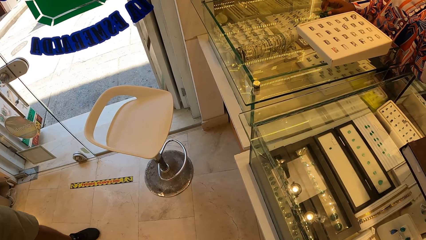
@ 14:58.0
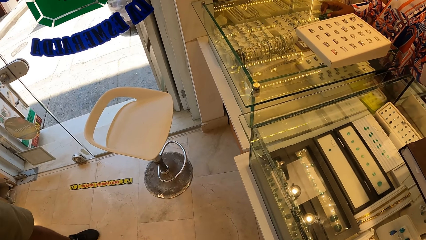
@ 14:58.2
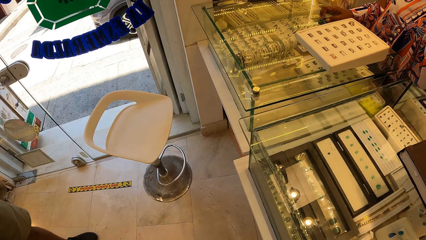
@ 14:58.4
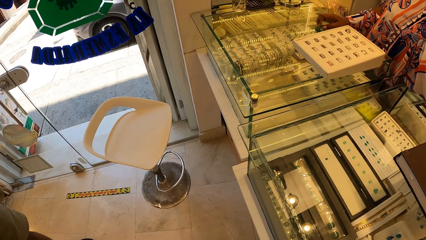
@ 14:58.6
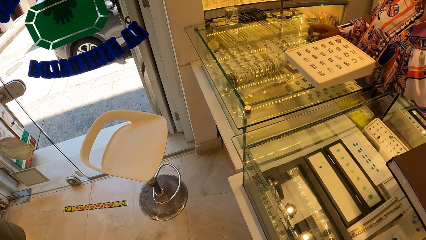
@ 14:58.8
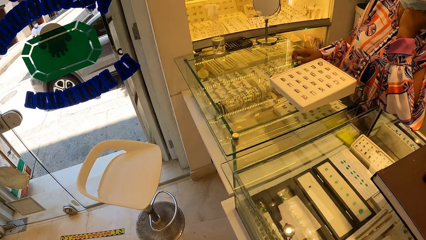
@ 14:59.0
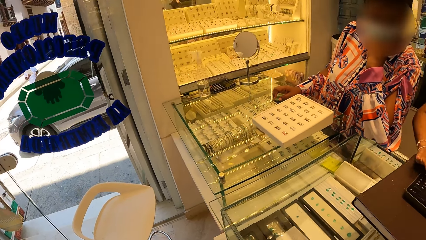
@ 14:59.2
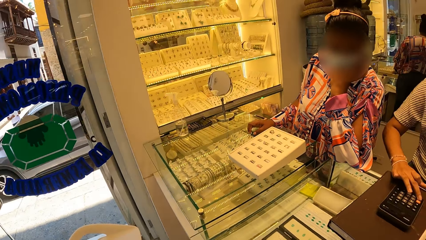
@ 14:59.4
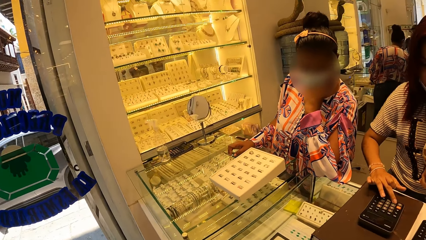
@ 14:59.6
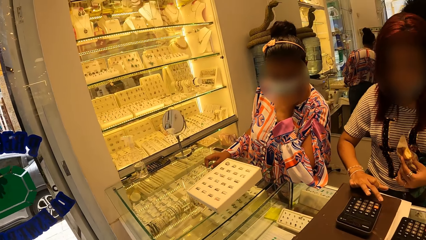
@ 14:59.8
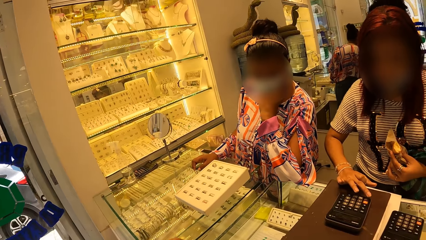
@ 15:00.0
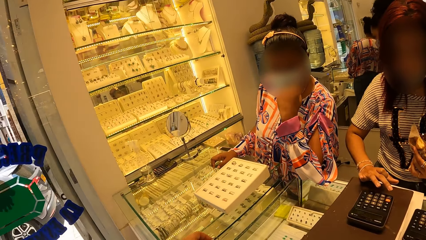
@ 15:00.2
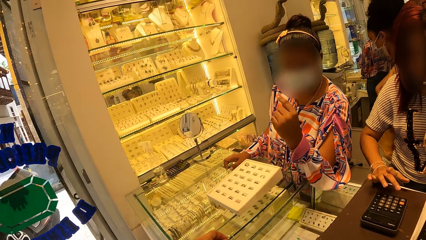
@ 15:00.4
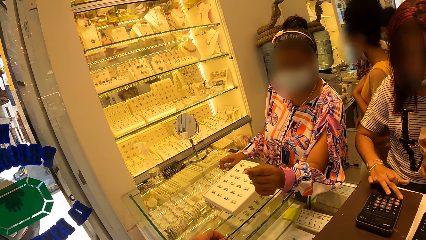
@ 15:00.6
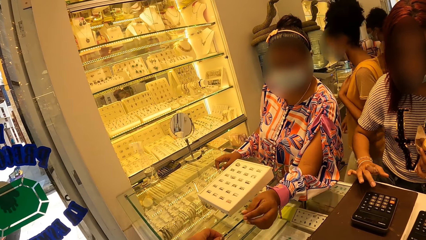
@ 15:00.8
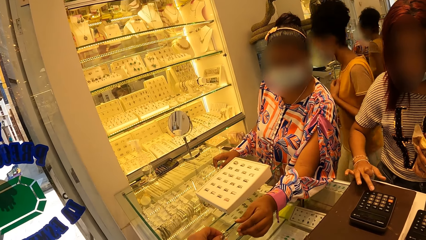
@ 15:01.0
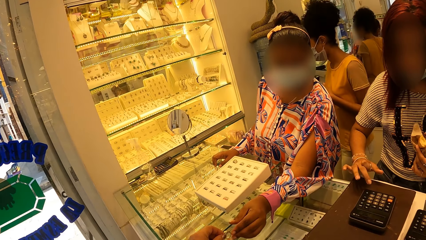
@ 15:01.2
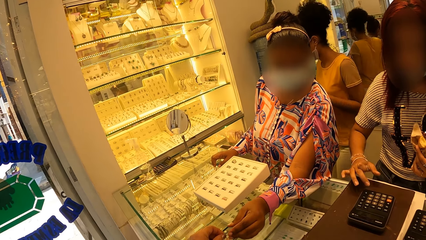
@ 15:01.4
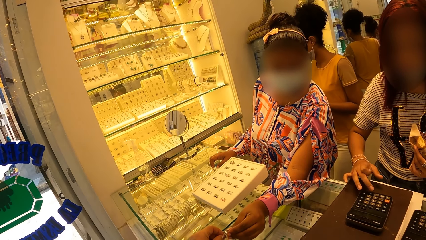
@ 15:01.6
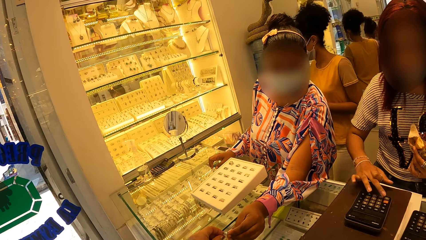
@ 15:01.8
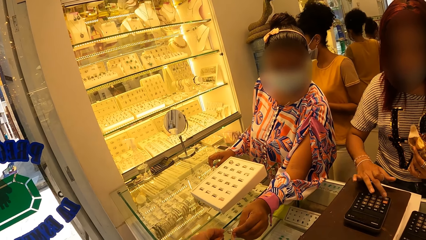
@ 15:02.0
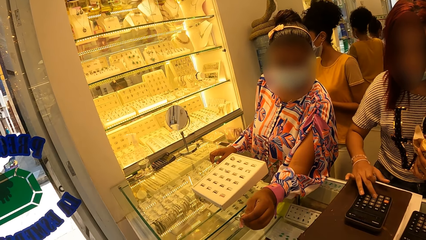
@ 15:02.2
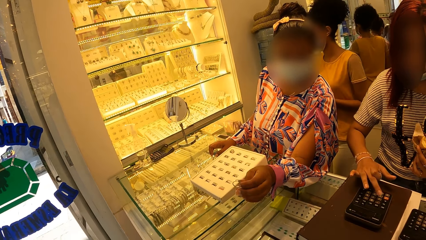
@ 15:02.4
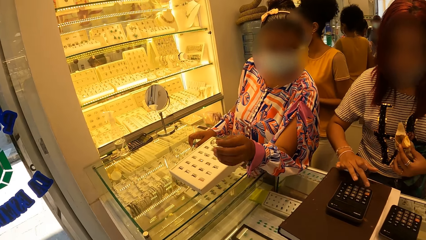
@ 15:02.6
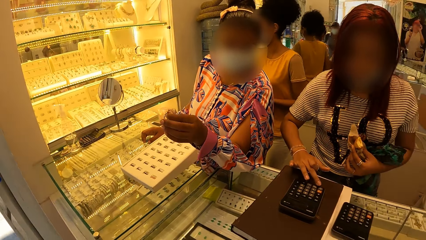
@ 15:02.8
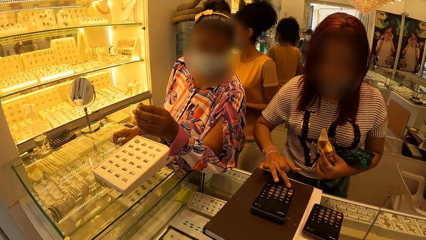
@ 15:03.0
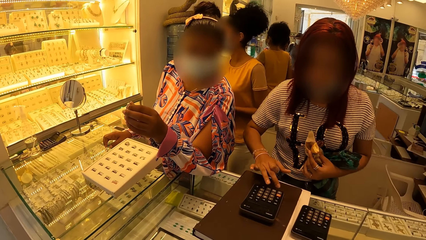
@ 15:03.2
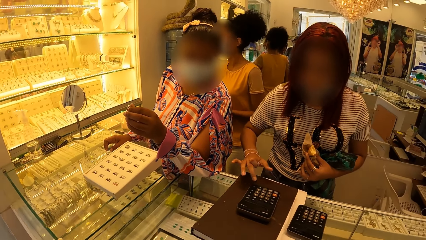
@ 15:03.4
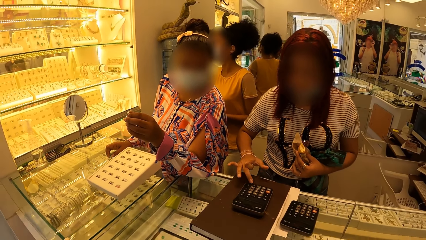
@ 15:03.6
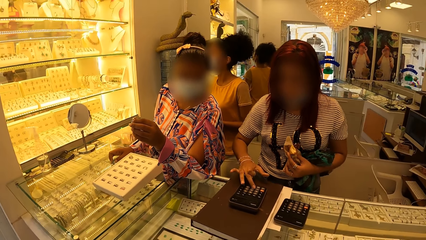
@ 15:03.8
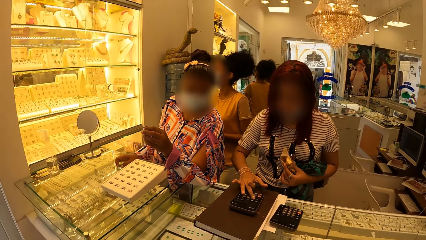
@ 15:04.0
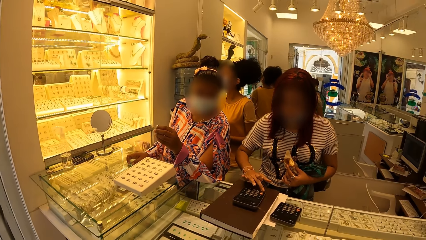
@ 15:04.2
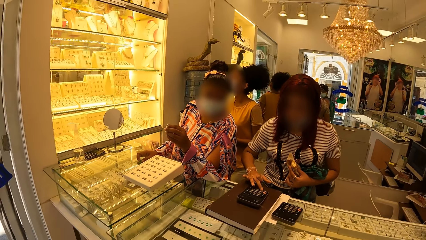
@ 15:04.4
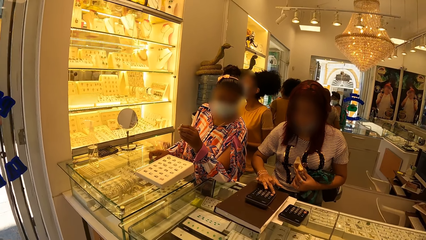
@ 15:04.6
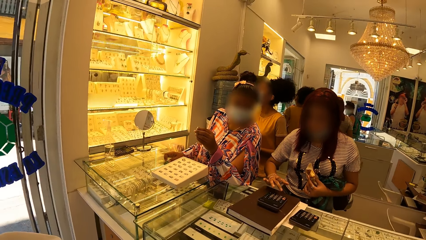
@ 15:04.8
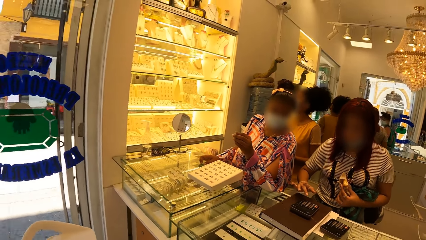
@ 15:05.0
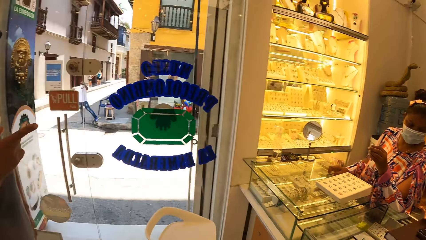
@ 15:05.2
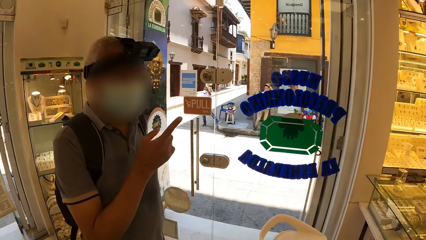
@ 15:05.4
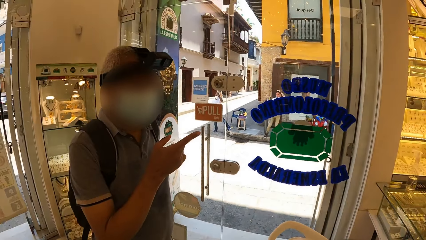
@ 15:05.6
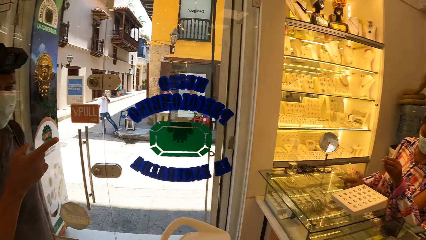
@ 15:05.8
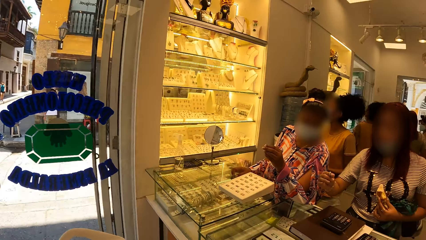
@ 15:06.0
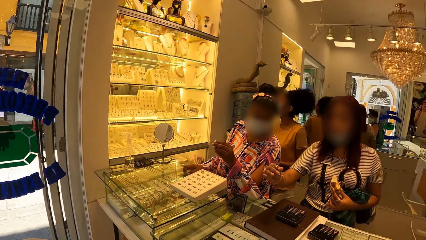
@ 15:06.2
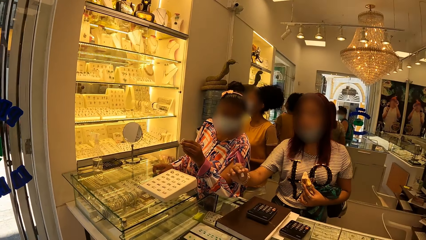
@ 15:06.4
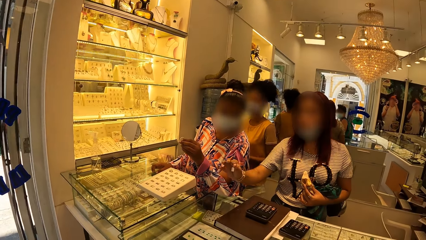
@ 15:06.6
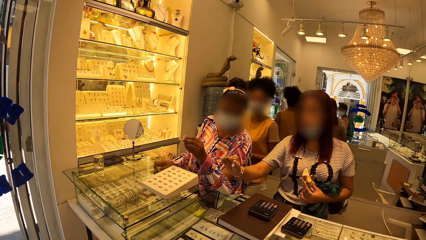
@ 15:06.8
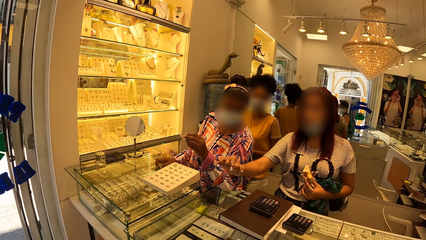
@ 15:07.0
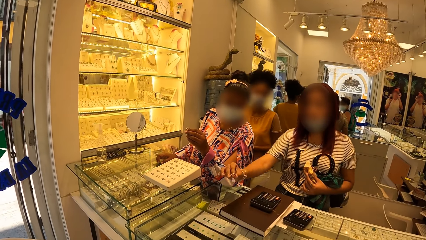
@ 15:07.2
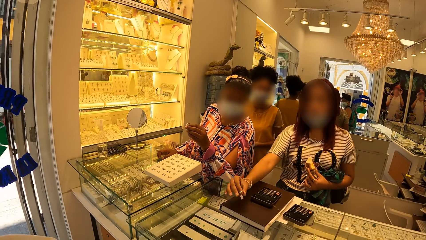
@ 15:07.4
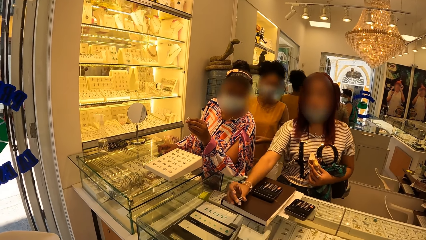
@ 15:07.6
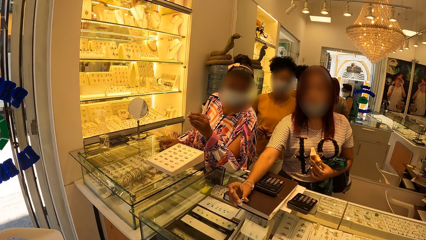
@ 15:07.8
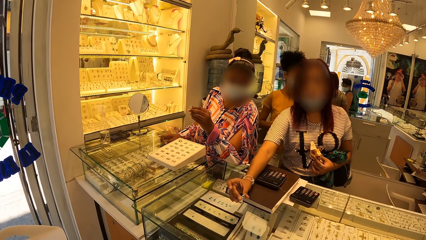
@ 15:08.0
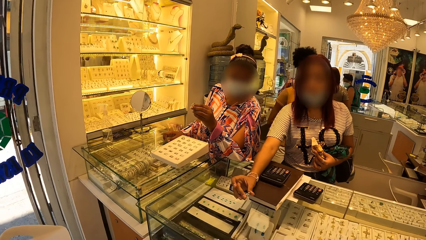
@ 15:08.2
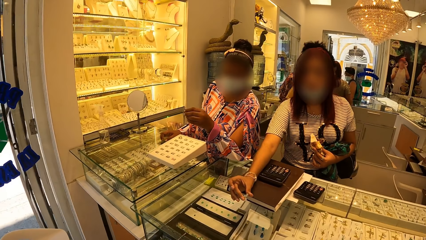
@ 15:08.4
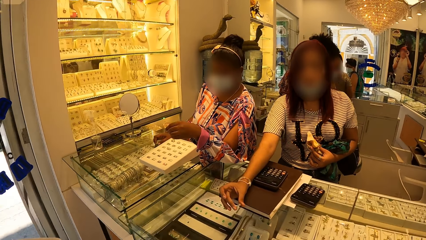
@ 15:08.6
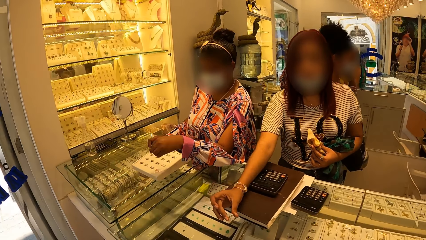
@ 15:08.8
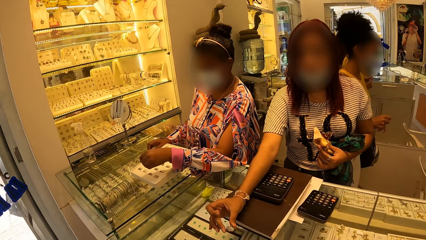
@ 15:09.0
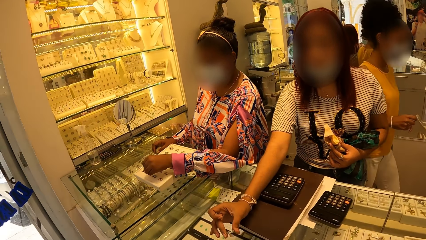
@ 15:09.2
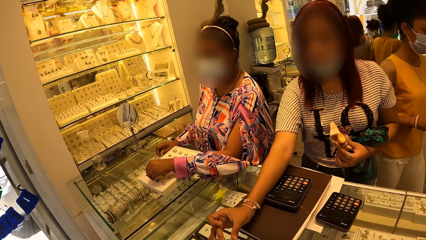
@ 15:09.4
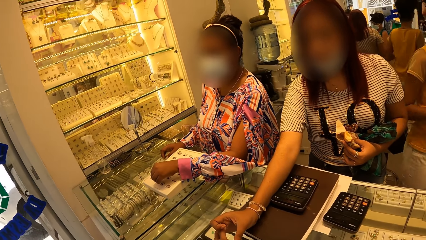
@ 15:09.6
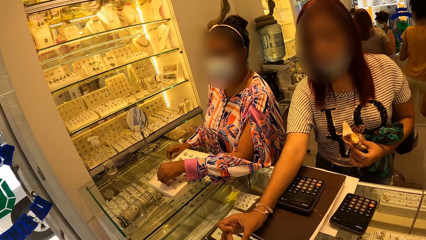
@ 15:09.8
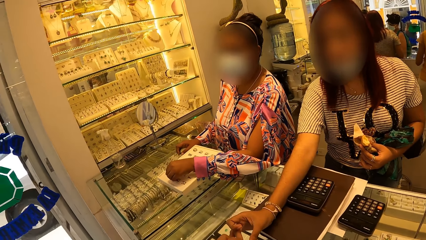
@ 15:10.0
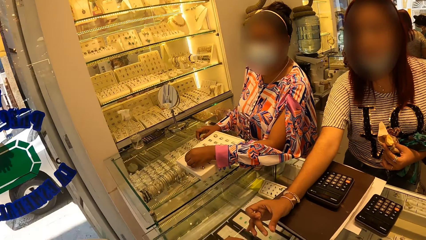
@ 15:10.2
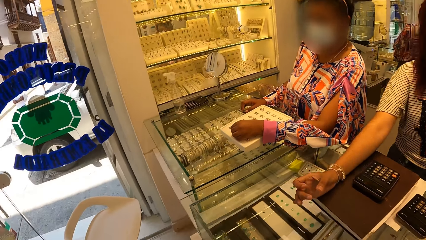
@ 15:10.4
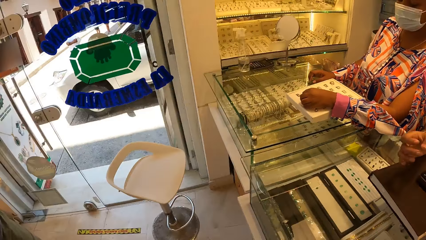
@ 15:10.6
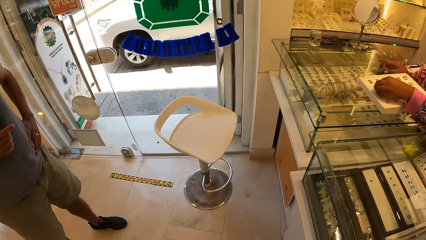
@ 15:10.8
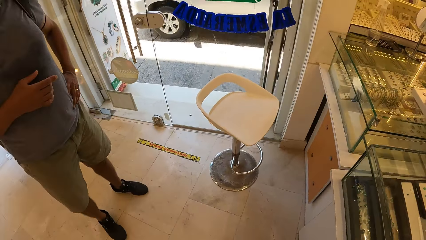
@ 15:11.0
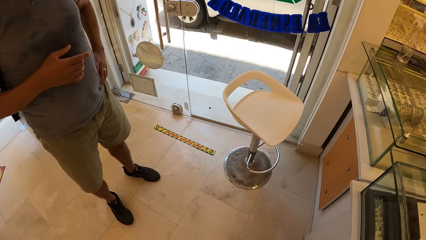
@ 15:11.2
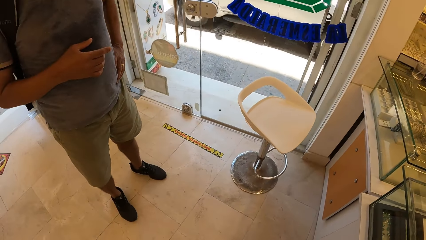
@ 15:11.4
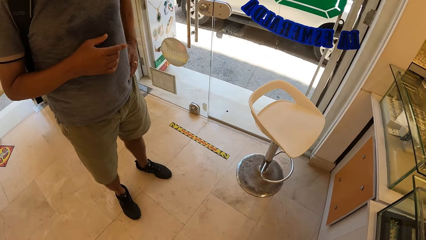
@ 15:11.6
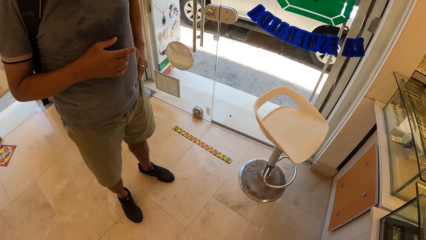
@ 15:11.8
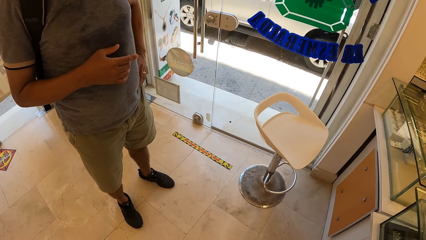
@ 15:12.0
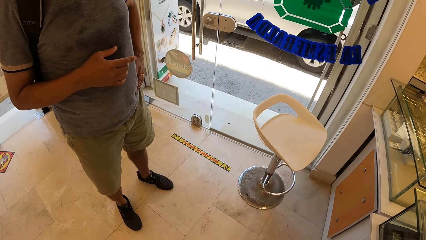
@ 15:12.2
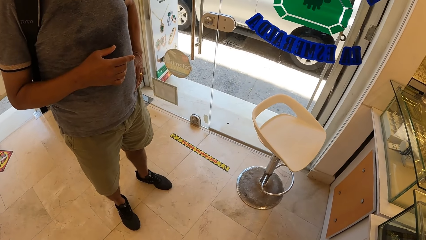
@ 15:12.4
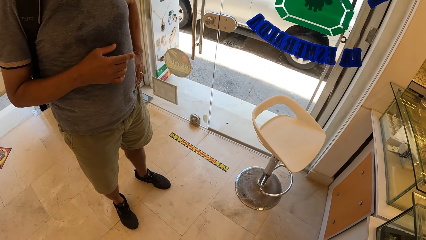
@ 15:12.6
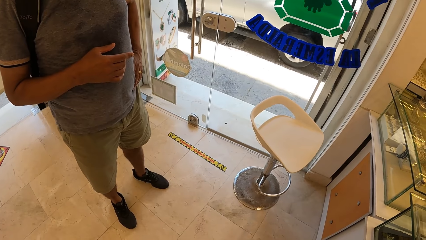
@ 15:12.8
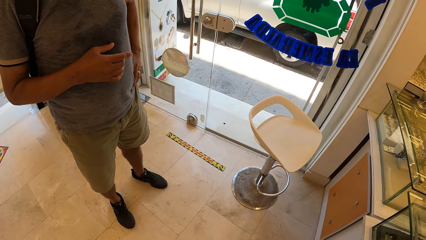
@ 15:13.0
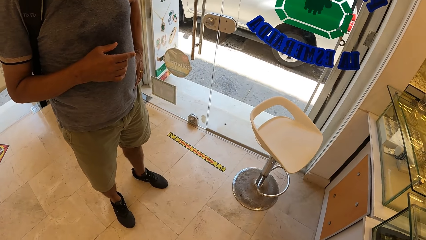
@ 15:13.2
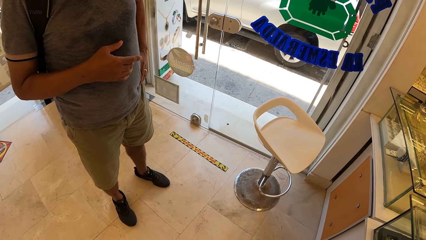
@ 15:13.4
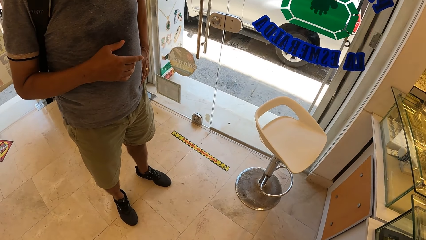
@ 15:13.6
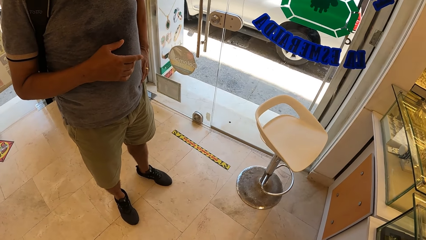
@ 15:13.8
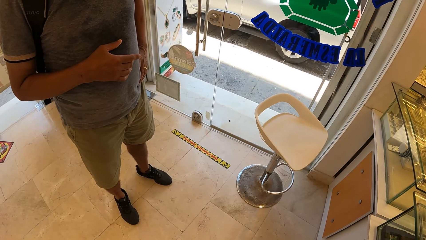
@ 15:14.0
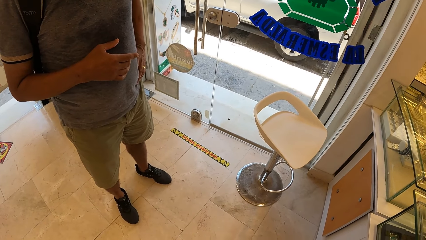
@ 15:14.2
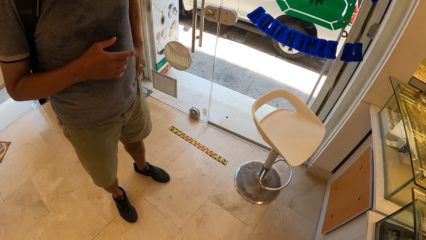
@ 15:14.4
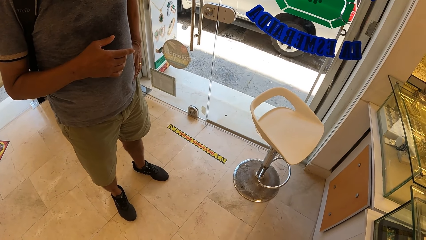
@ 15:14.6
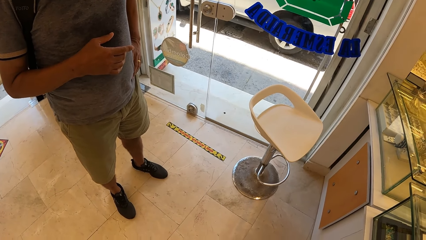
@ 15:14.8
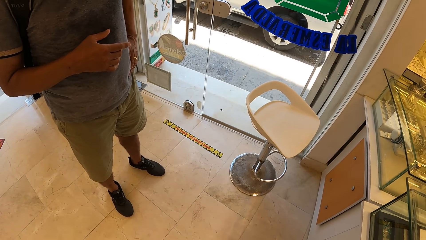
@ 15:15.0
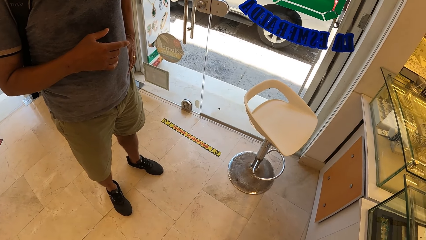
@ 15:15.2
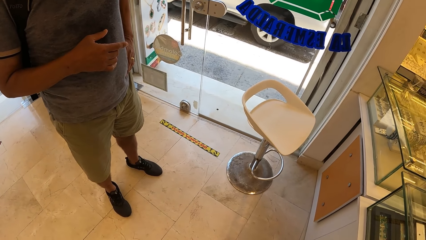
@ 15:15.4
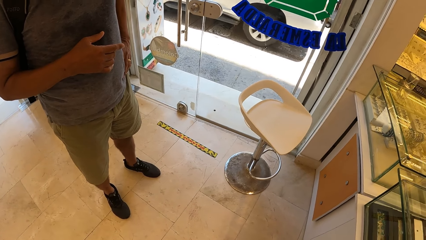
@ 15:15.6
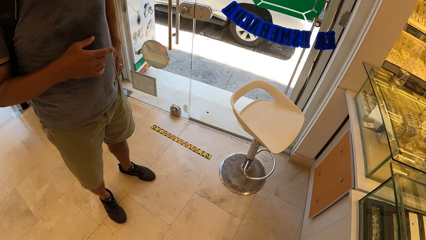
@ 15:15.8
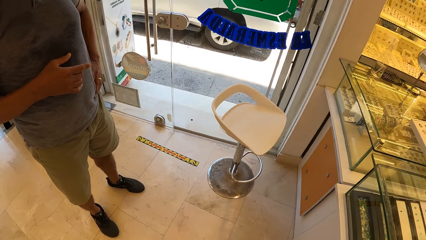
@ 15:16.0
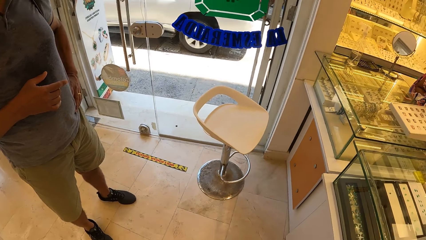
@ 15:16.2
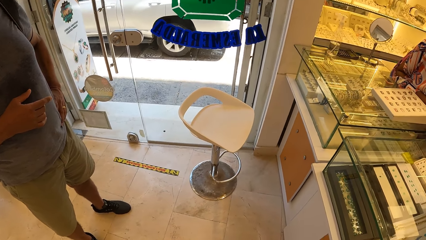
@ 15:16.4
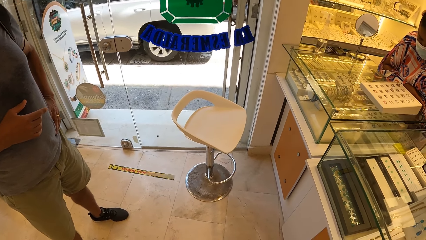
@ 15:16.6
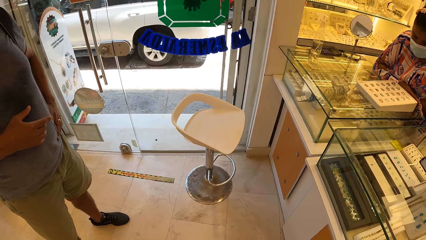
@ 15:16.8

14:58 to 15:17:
The camera wearer returns the ring to a lady. The lady takes the ring from the camera wearer. The camera wearer looks at a man. They face the man. Another lady gives the camera wearer a ring. The camera wearer takes the ring from the lady. They look at the shoes of the man.
